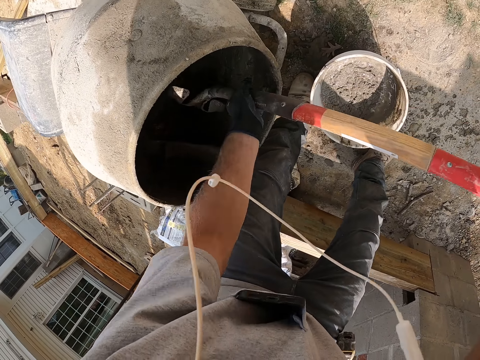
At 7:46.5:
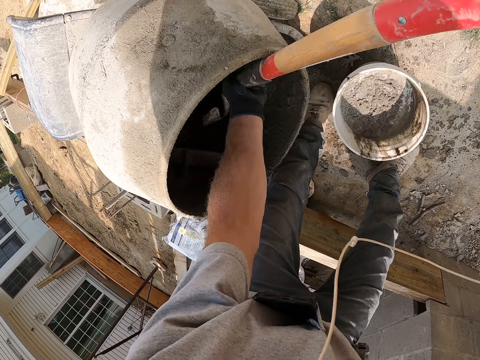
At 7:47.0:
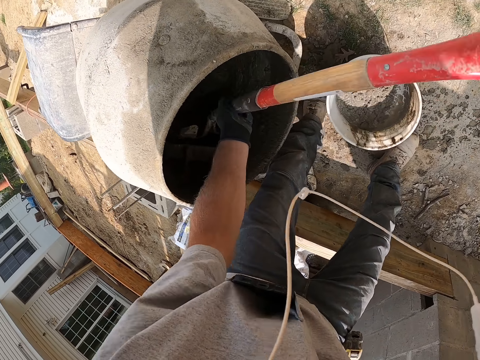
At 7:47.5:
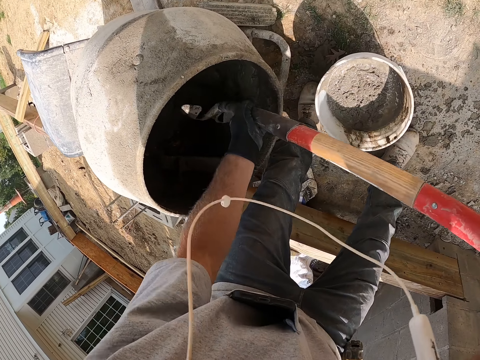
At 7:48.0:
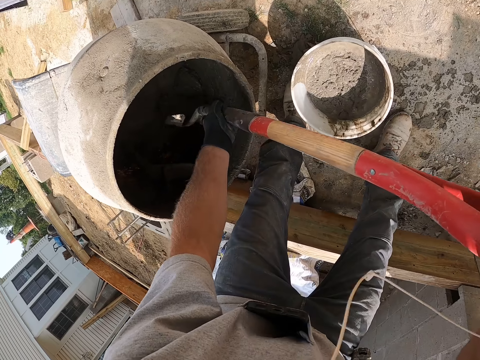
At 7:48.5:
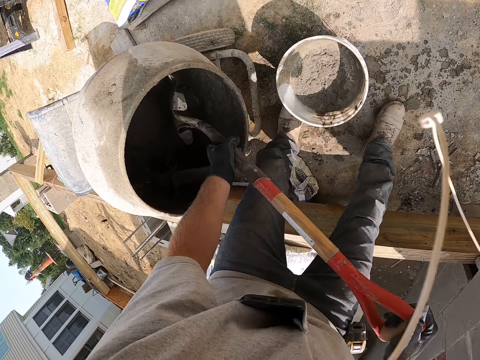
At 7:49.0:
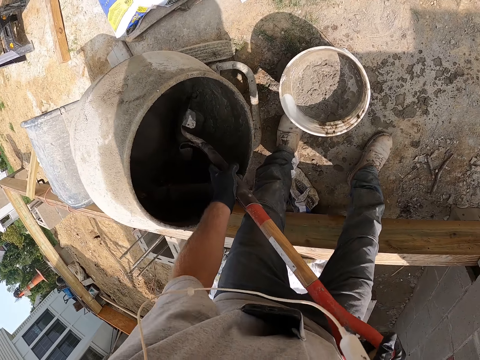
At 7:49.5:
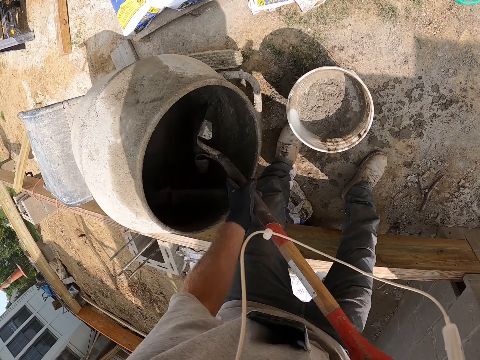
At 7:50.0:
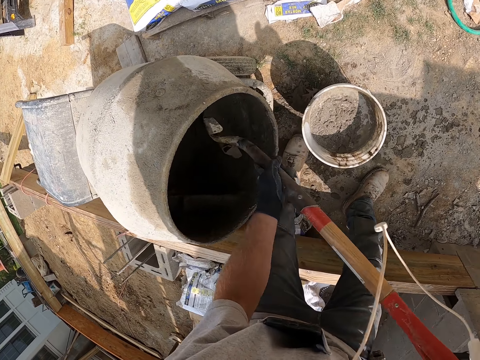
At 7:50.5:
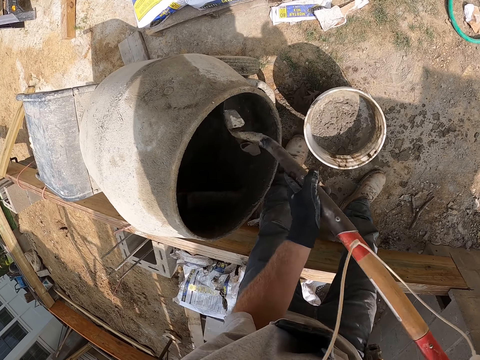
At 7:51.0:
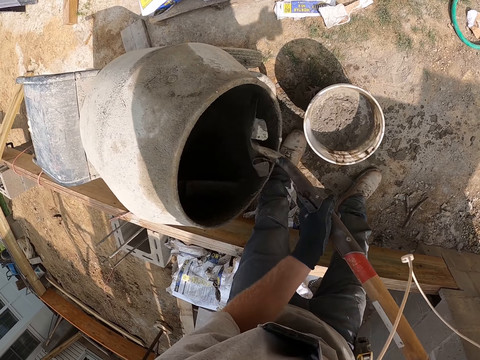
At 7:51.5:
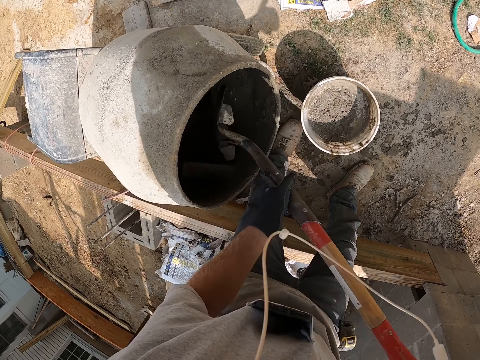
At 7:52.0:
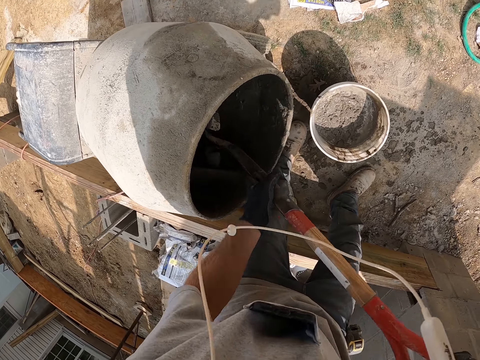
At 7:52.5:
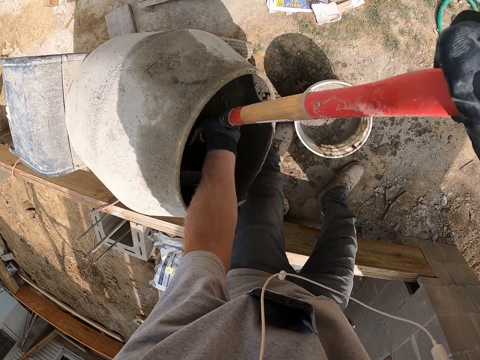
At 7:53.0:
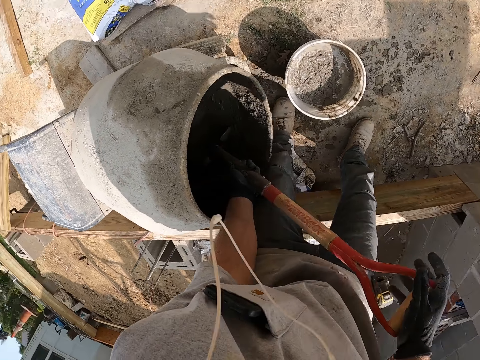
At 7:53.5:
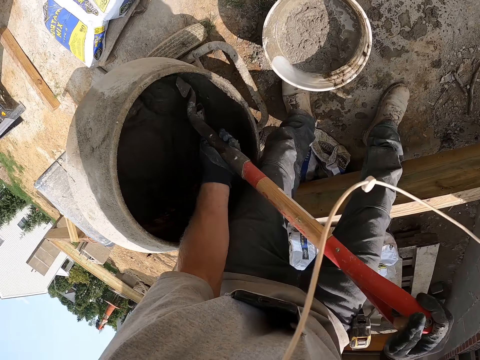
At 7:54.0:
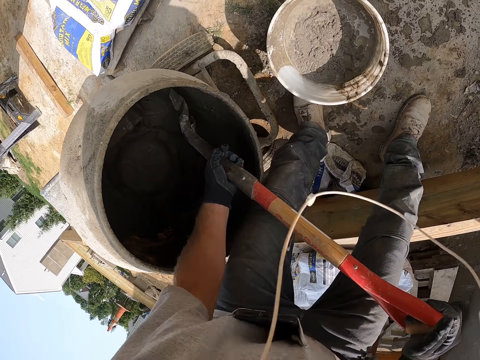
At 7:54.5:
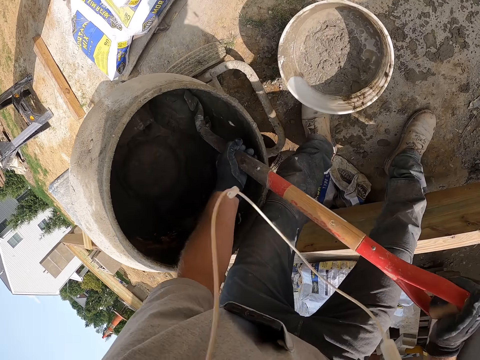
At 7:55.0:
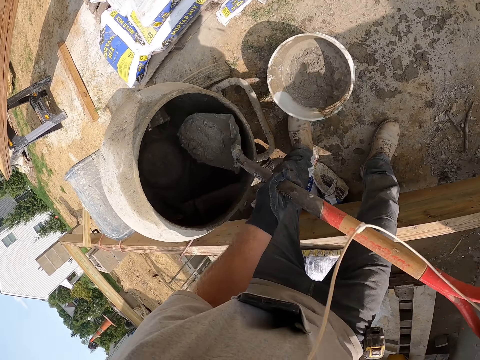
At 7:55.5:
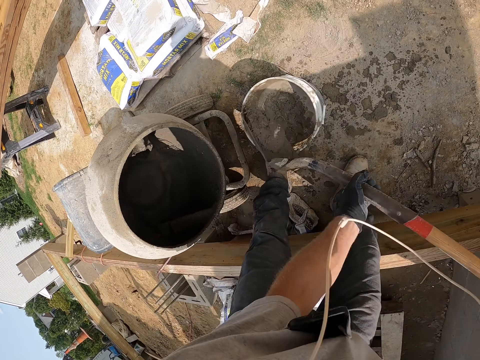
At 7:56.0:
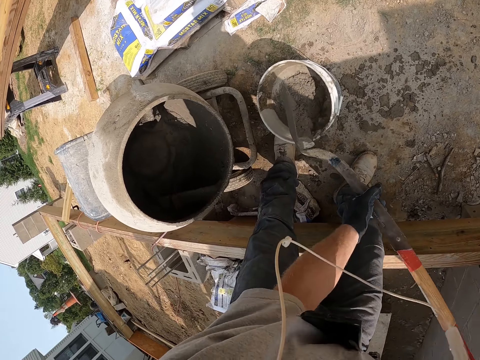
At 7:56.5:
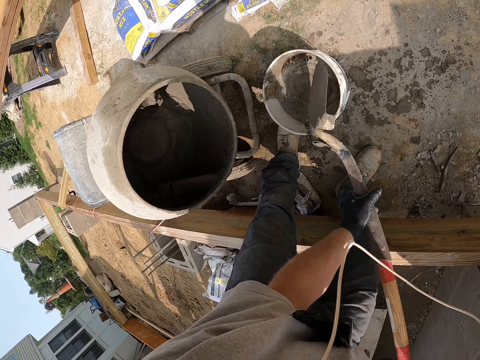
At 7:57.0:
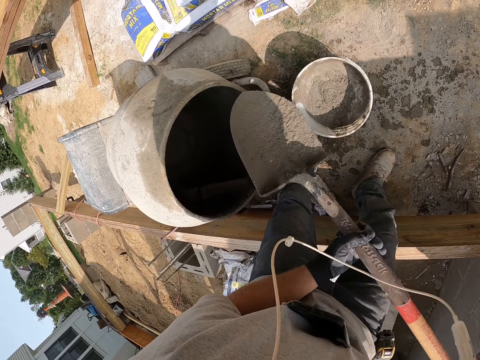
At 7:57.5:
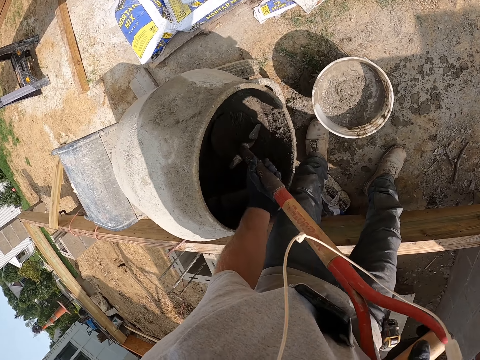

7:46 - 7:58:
The camera wearer scoops cement from the cement mixer with a shovel. They put the cement in the bucket using the shovel.

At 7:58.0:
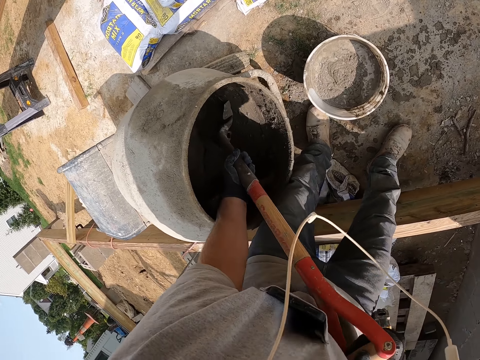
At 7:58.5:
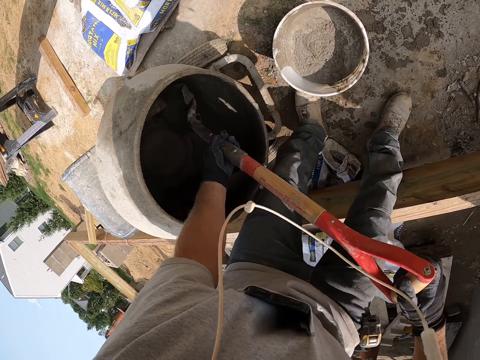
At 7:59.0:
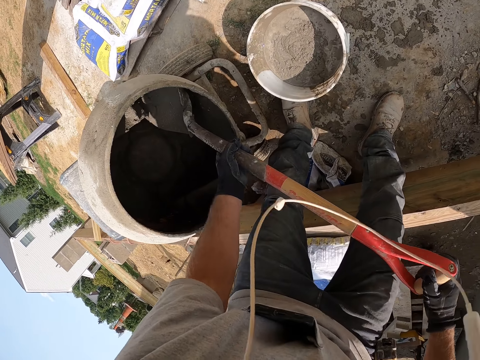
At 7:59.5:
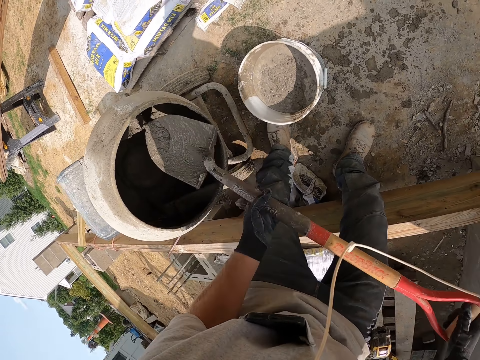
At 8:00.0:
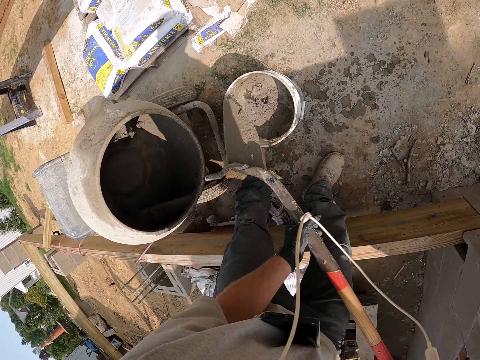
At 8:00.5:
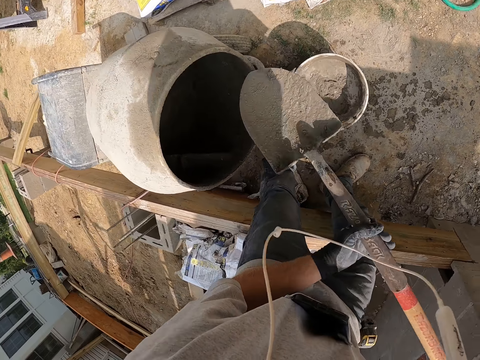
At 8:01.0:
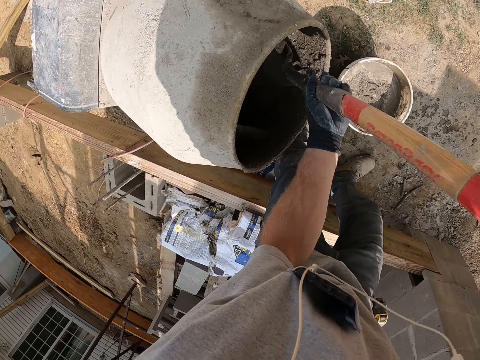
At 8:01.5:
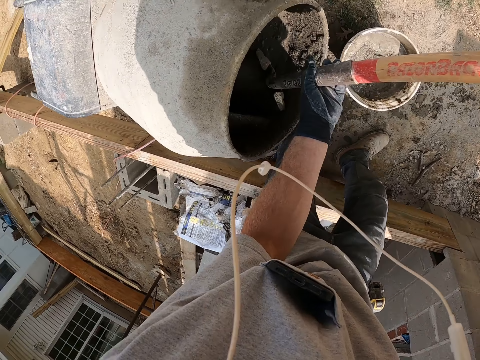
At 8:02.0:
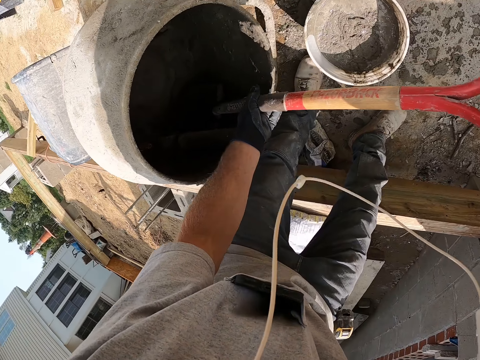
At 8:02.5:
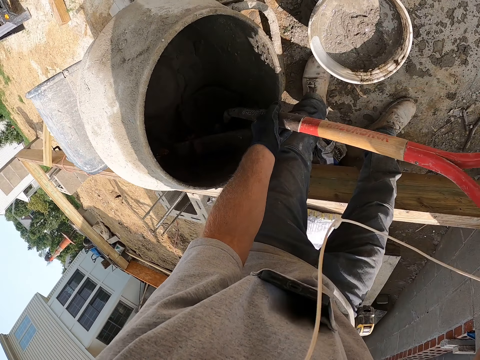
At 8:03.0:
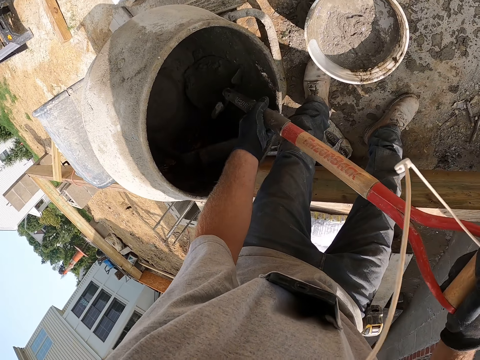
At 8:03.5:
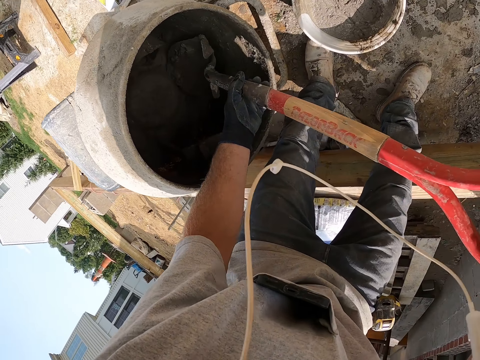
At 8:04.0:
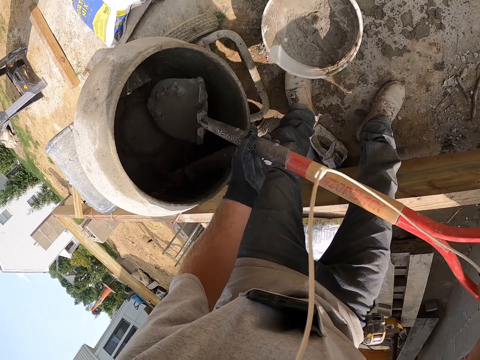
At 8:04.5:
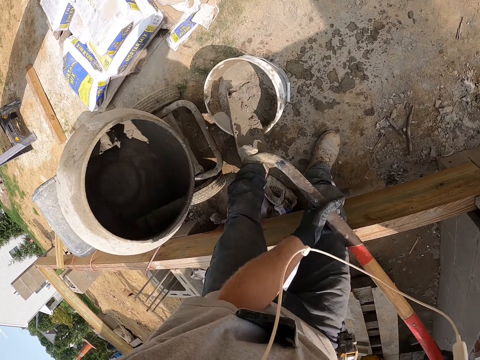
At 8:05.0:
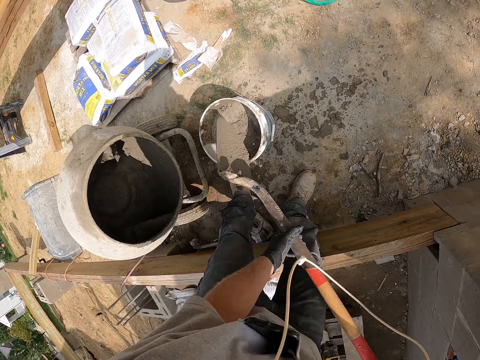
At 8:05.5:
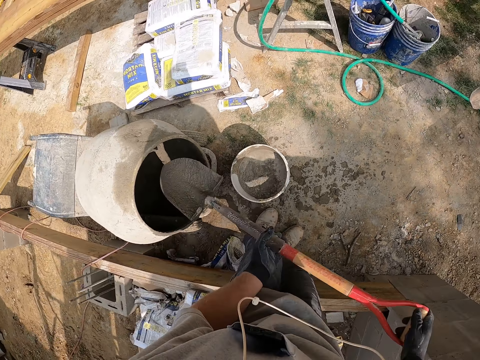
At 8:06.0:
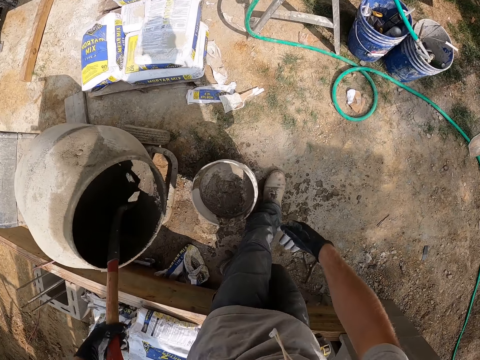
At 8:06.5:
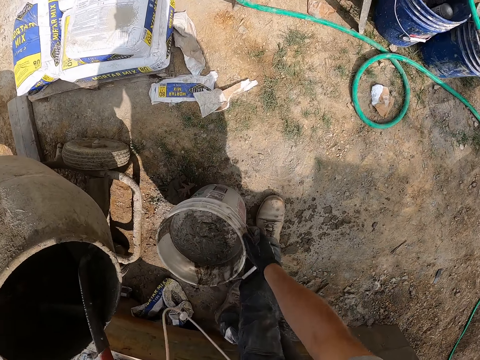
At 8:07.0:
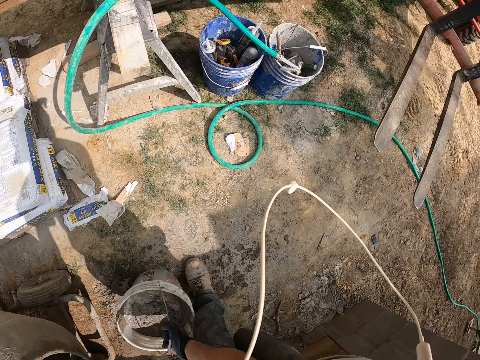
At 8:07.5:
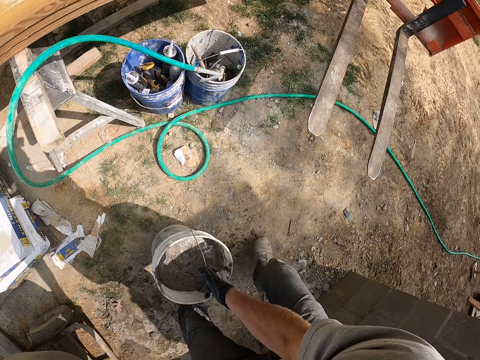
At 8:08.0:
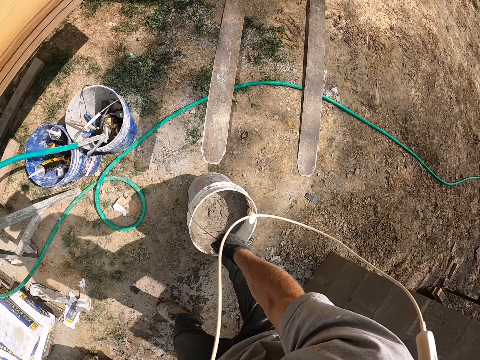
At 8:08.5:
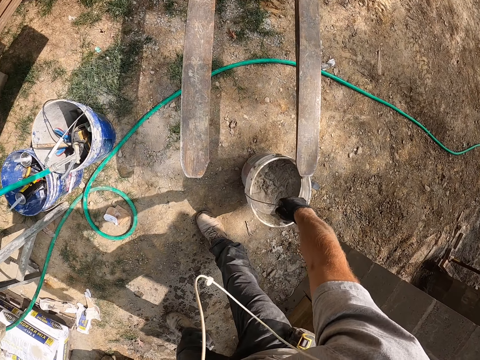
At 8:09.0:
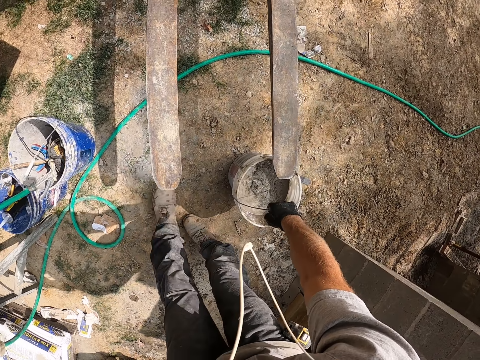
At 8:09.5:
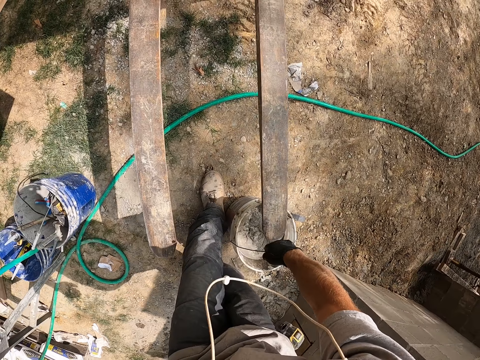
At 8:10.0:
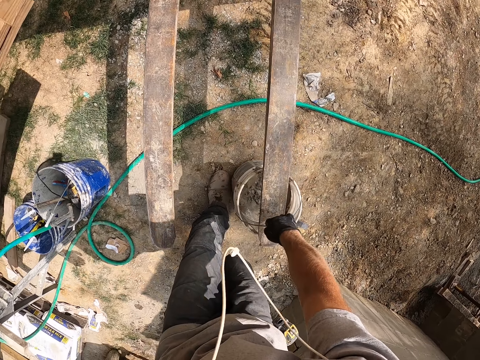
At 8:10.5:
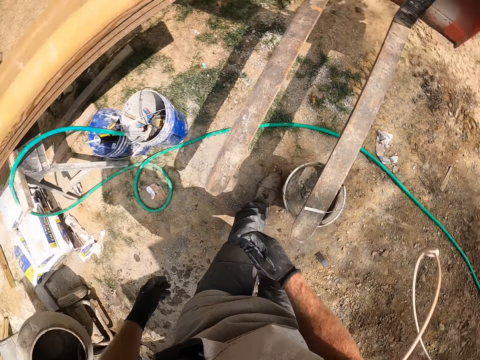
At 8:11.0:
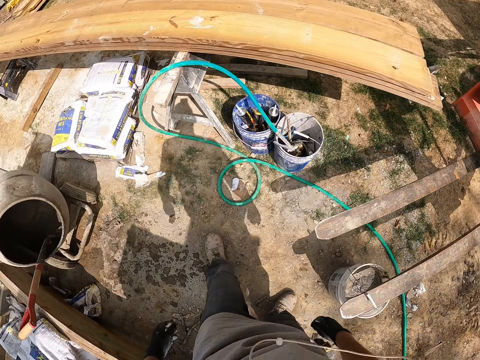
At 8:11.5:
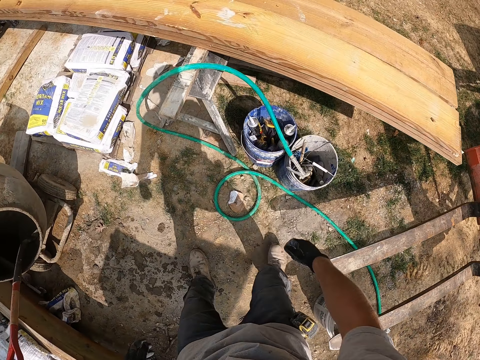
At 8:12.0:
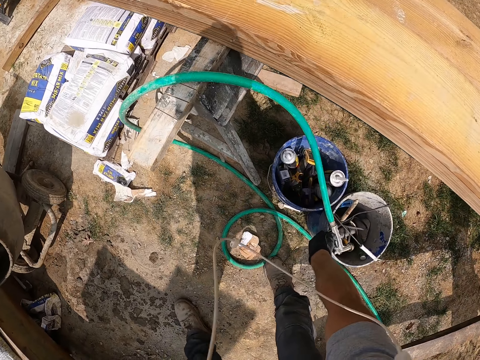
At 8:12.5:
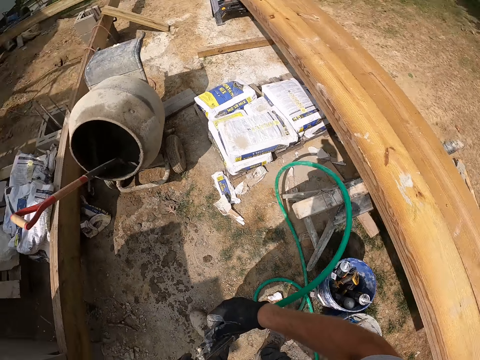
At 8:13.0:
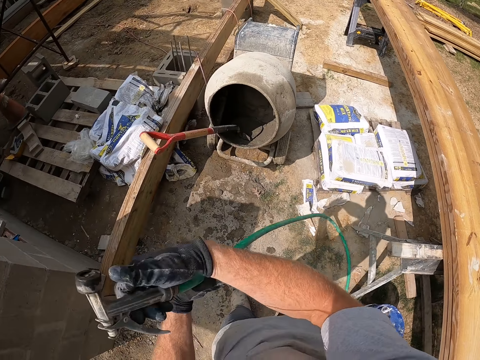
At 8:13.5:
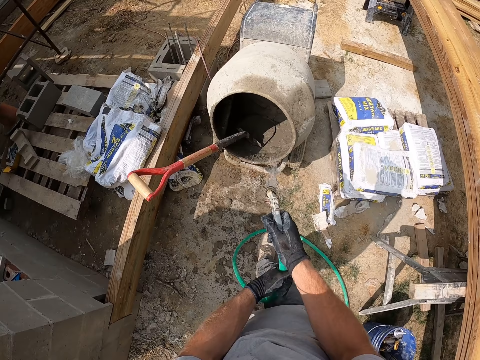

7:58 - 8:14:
The camera wearer scoops cement from the cement mixer with a shovel. They put the cement in the bucket using the shovel. They scoop cement from the cement mixer with the shovel. They put the cement in the bucket using the shovel. They put the shovel in the cement mixer. They pick up the bucket with cement. They put the bucket on the ground. They hang the bucket on the forklift. They walk and pick up the hose pipe.
